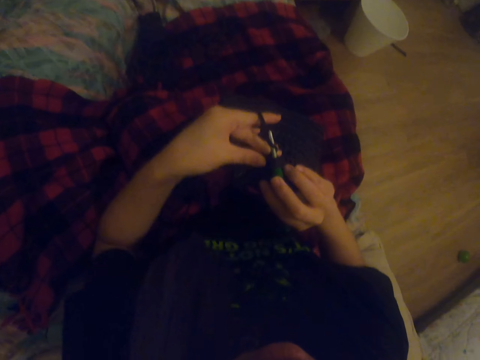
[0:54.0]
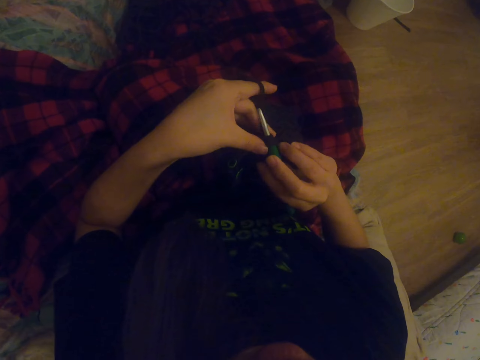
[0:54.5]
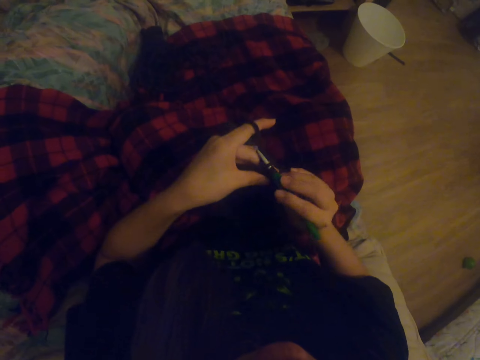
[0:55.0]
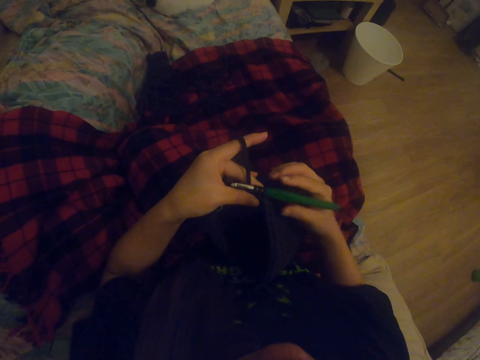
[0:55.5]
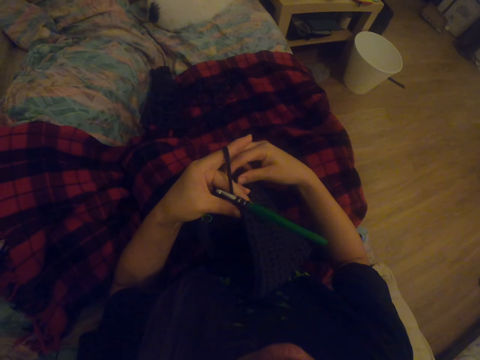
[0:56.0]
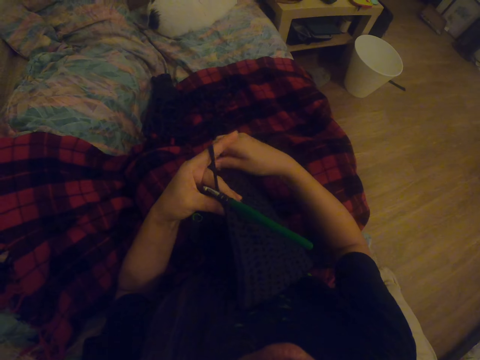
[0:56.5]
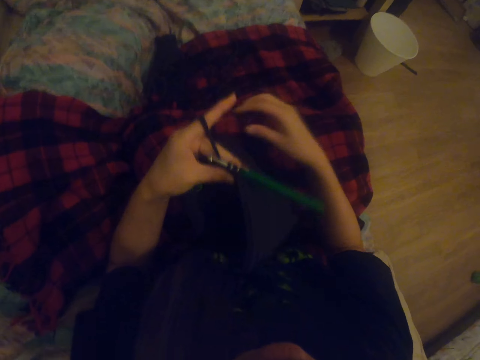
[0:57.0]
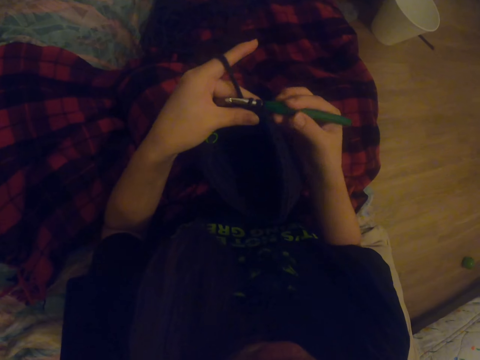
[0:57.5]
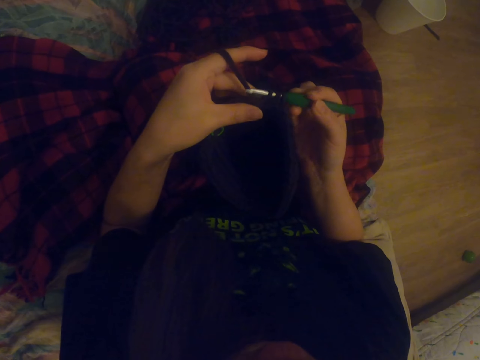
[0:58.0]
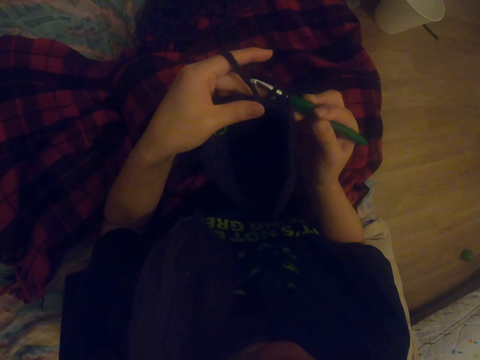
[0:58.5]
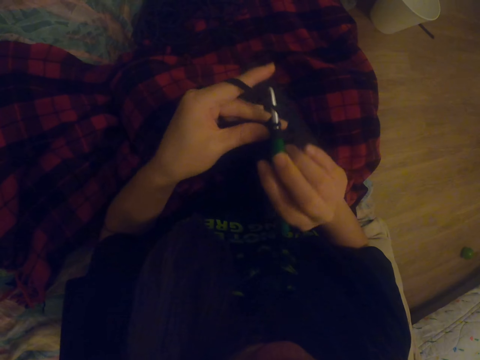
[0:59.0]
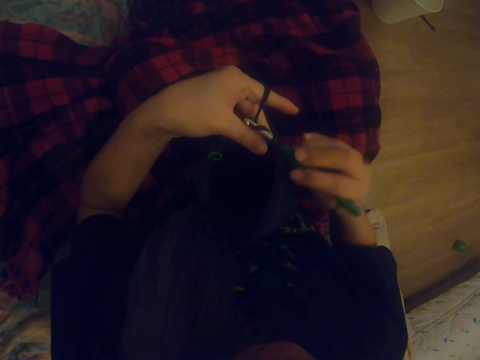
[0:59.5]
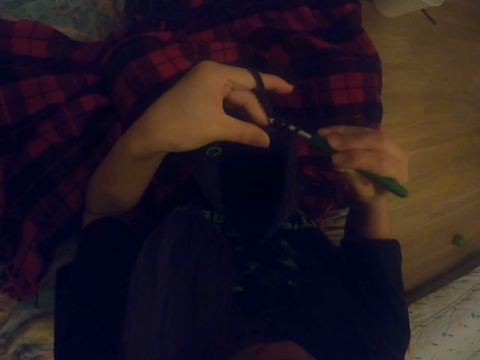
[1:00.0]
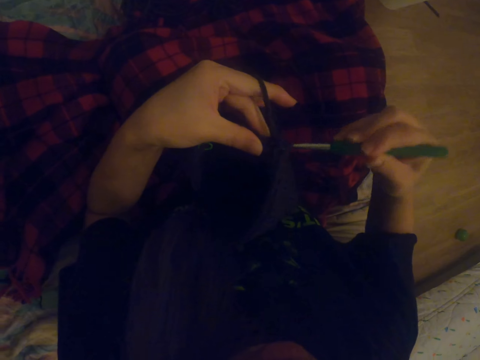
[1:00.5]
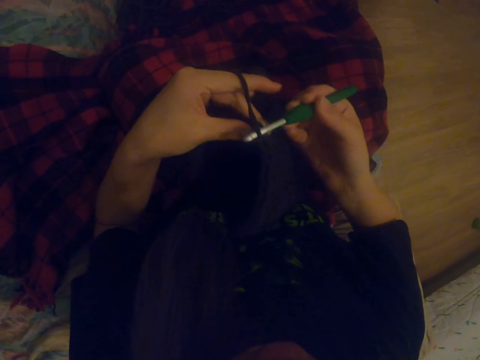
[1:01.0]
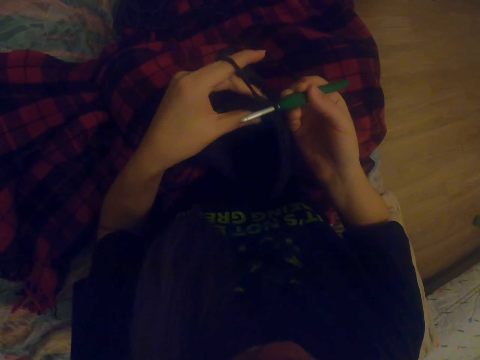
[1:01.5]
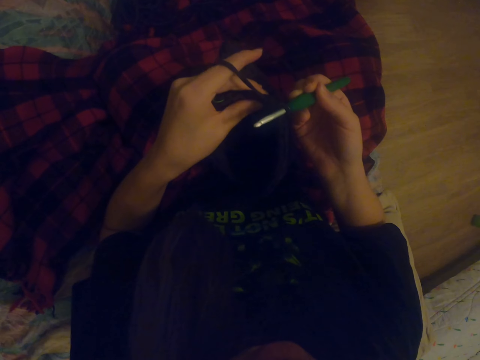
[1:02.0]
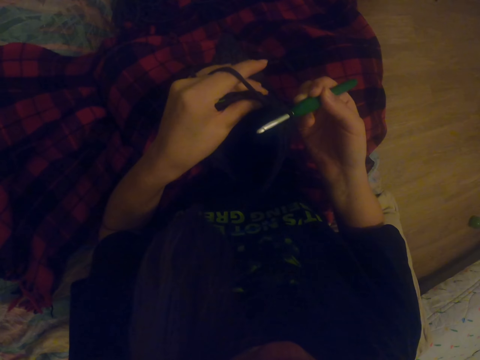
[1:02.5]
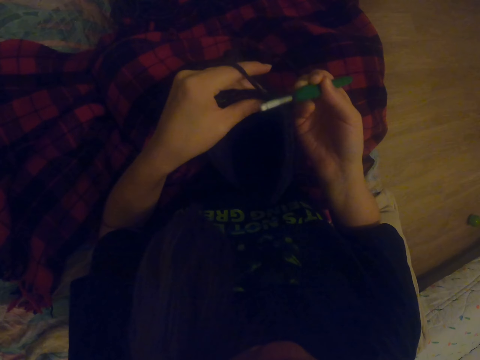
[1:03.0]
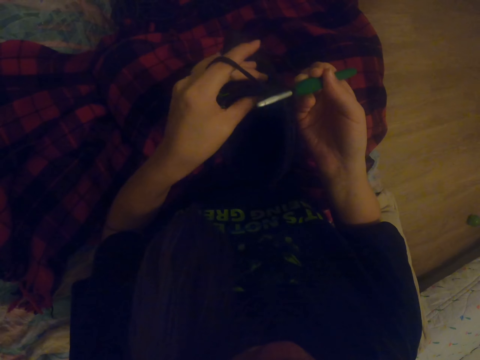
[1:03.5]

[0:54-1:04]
The camera wearer rolls yarn on the hand. They adjust the fabric. They knit the fabric with the hooked needle.

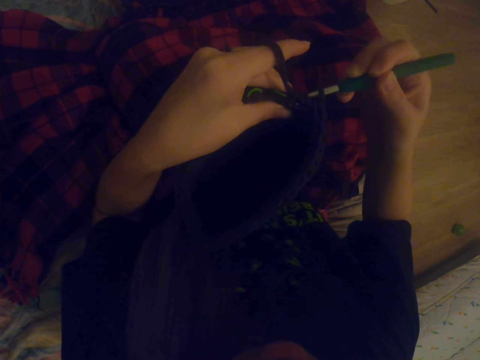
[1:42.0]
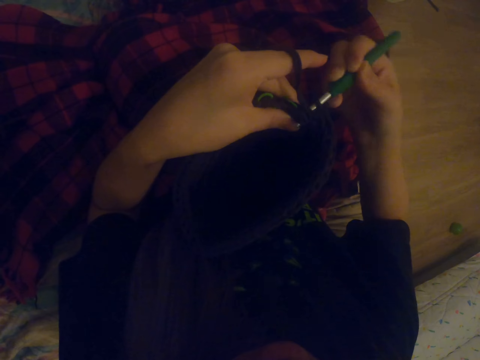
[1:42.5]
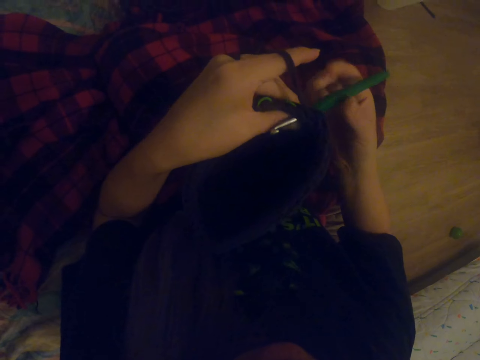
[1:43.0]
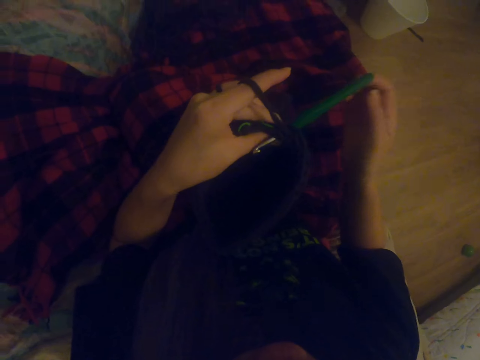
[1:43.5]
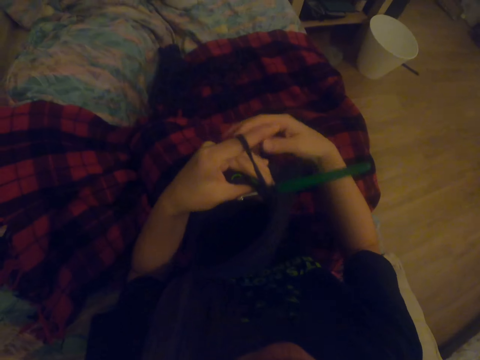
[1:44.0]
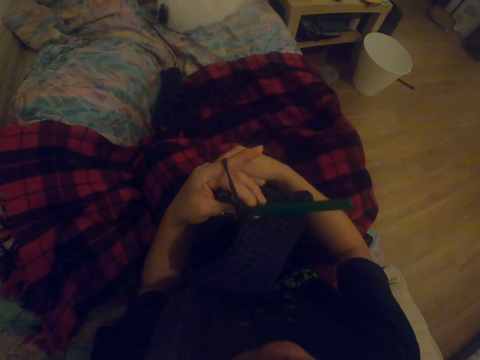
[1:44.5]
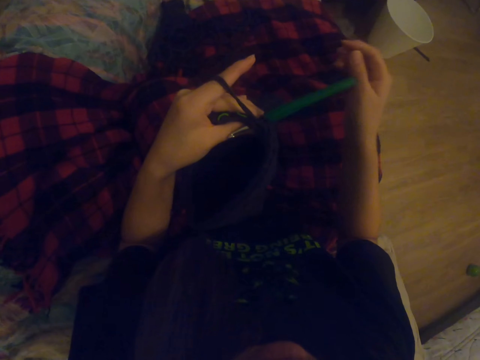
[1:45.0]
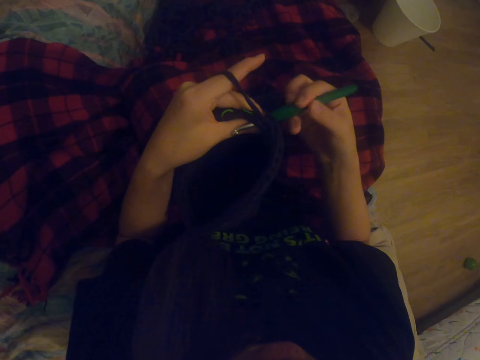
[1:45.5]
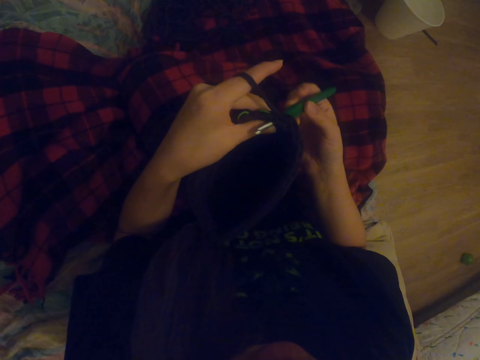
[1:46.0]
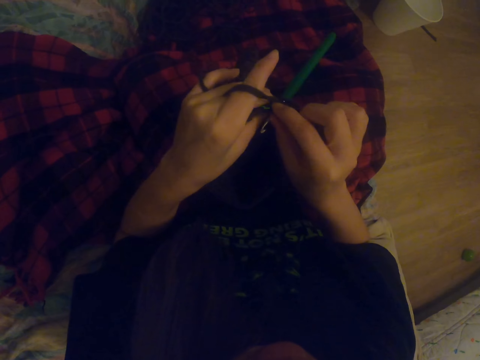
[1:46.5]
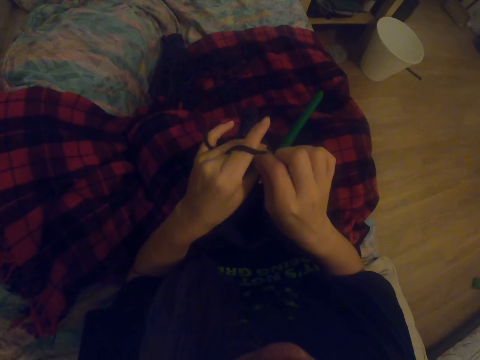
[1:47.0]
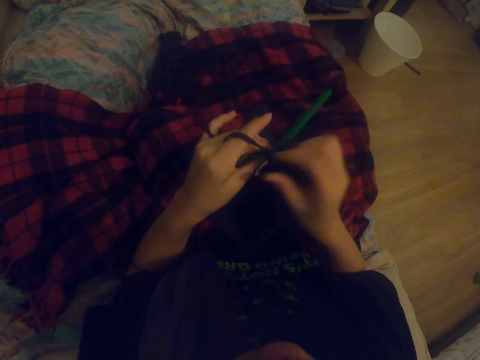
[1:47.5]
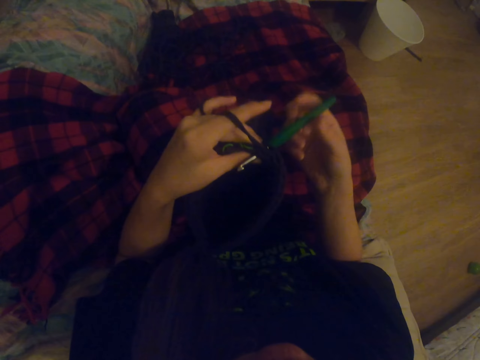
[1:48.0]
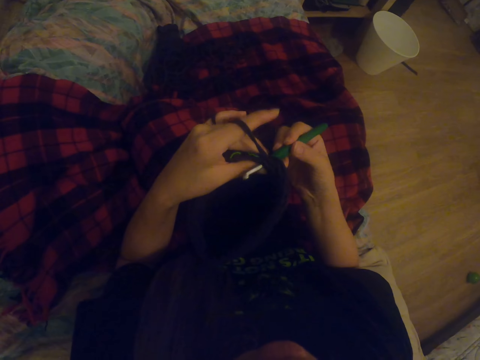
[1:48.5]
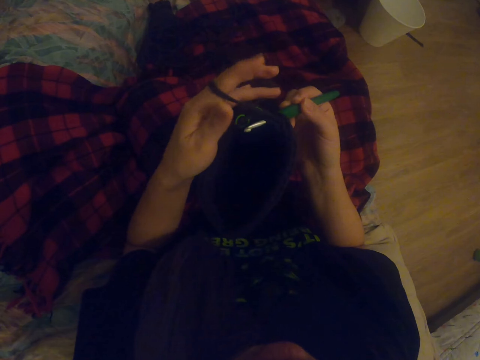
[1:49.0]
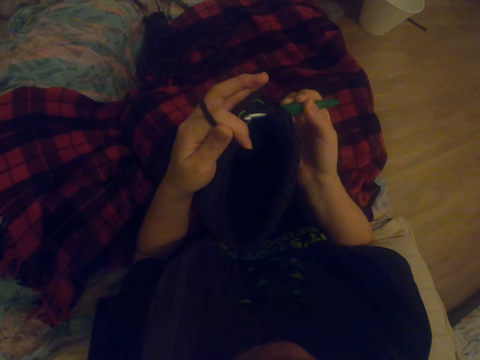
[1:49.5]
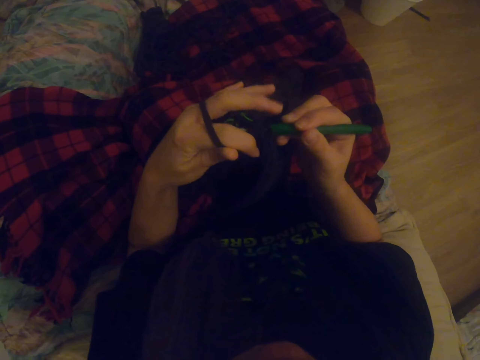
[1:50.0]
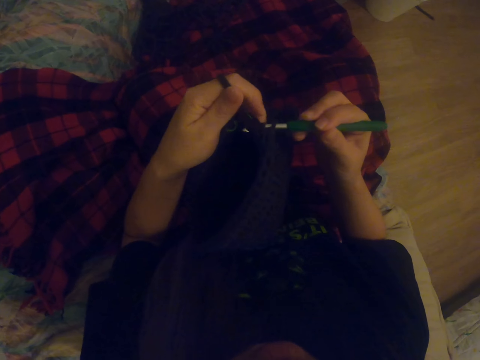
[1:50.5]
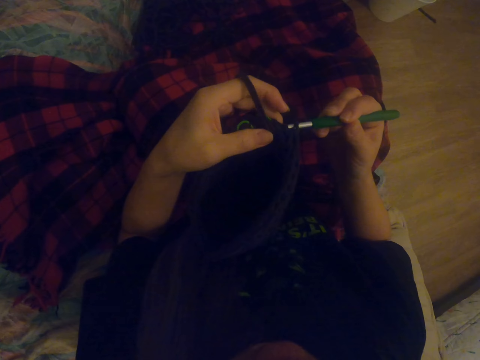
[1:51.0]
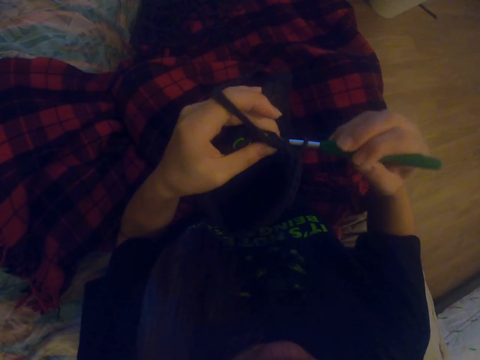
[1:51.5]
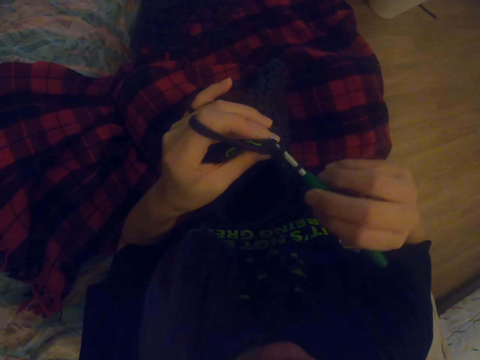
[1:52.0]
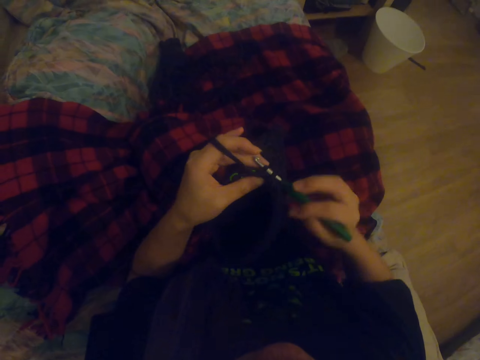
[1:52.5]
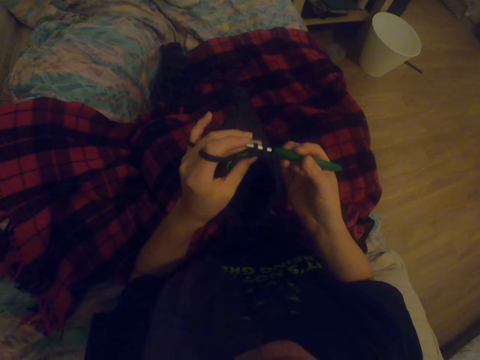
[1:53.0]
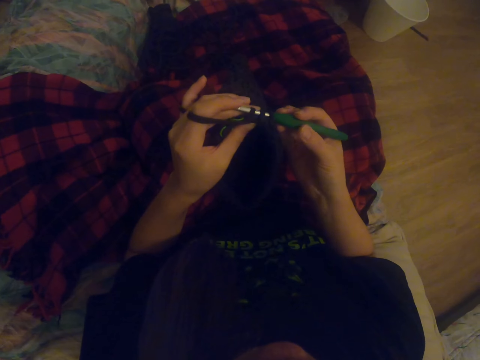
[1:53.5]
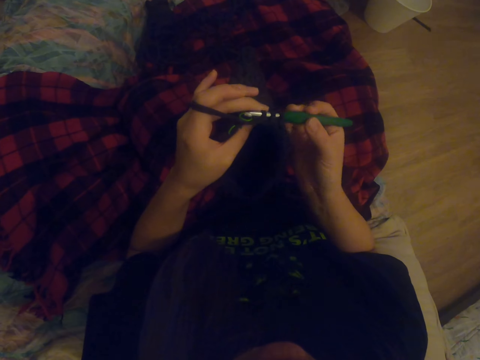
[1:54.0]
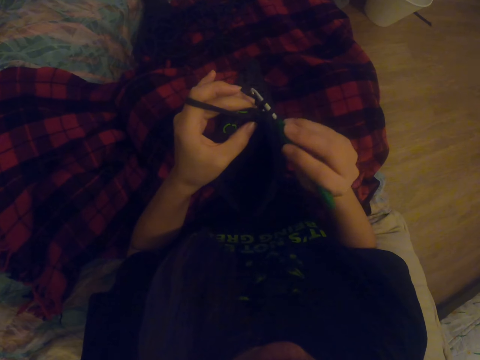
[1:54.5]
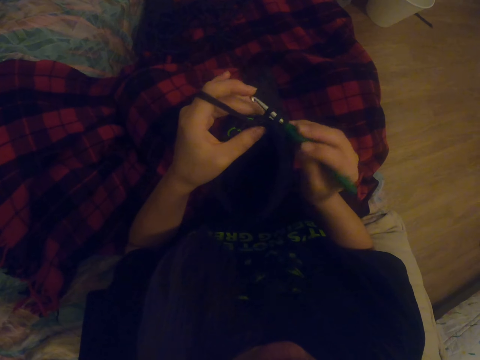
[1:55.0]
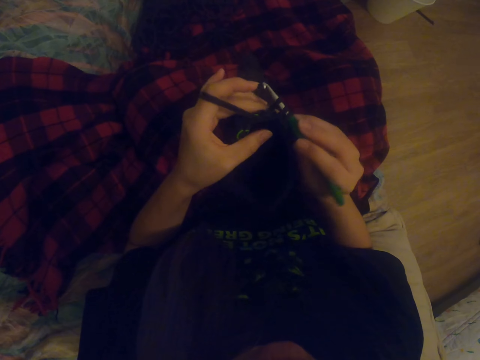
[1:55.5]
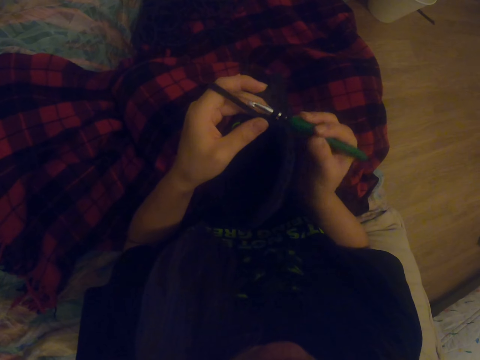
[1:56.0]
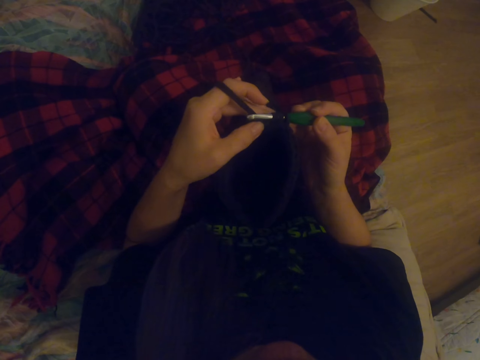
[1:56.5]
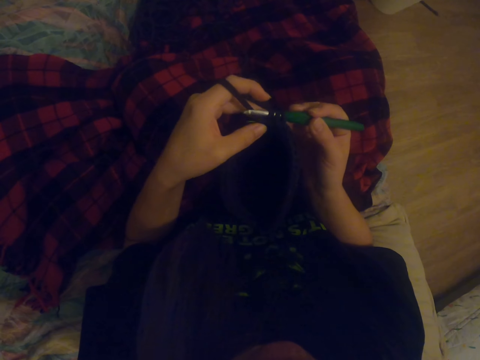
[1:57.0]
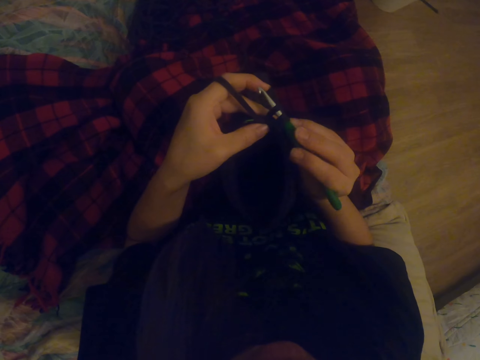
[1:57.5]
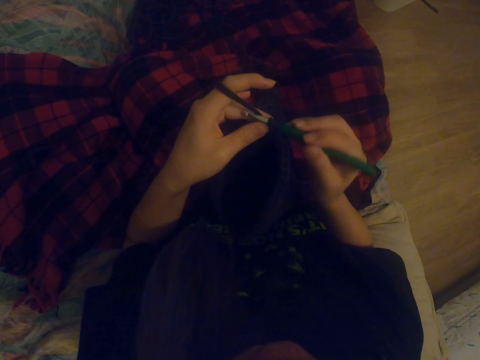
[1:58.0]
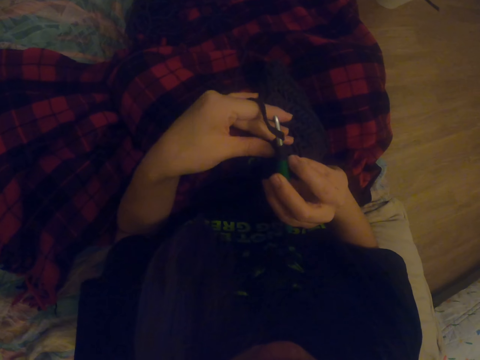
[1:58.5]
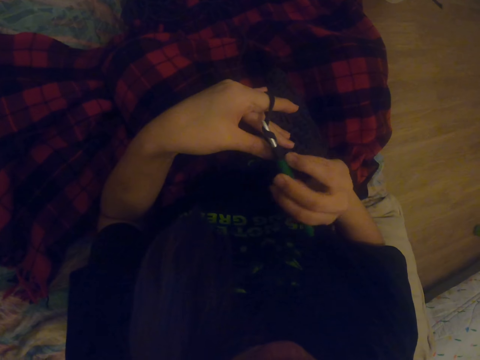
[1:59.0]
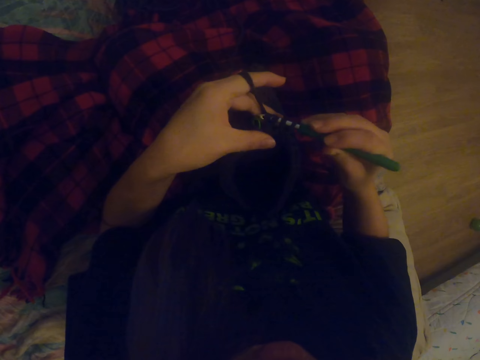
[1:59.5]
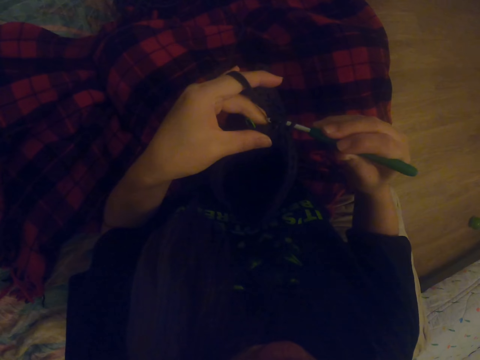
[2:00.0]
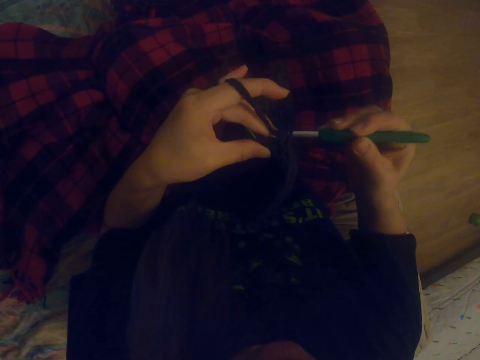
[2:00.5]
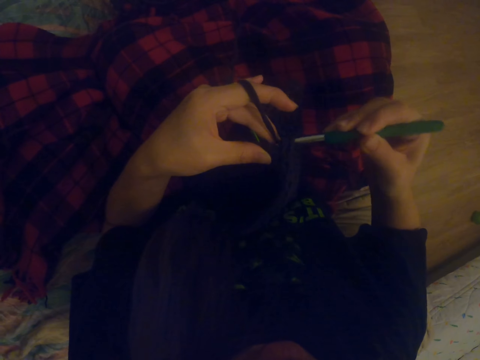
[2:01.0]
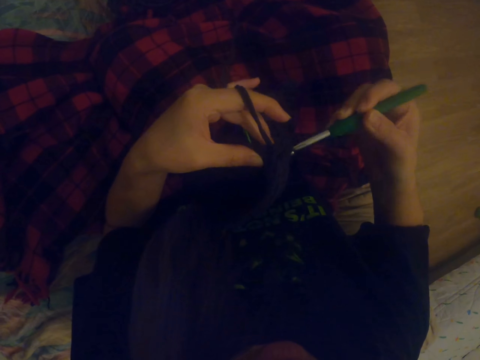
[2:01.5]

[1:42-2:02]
The camera wearer rolls yarn on the hand. They adjust the fabric. They adjust the small rubber band on the fabric. They knit the fabric with the hooked needle.
